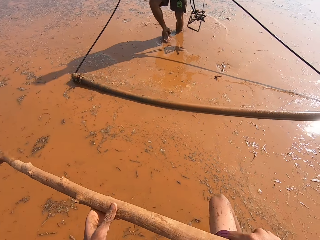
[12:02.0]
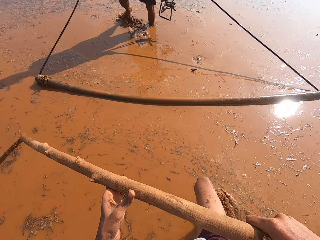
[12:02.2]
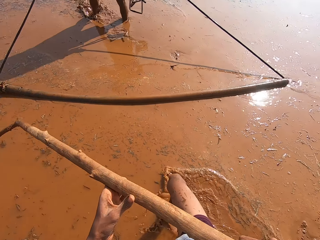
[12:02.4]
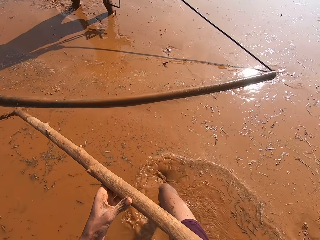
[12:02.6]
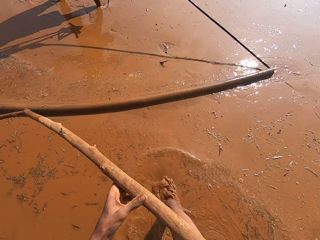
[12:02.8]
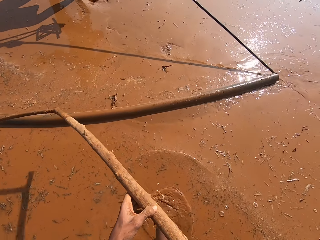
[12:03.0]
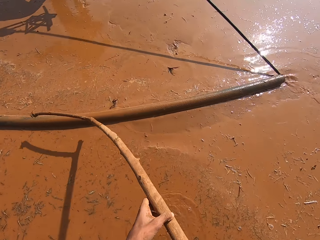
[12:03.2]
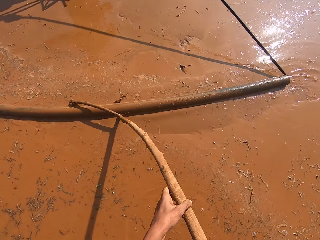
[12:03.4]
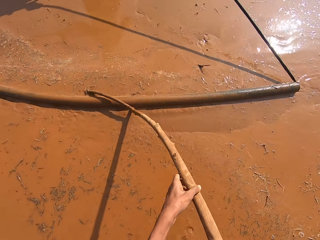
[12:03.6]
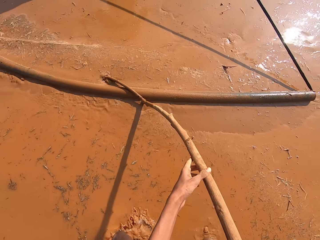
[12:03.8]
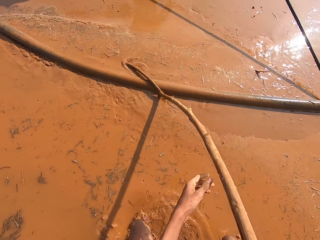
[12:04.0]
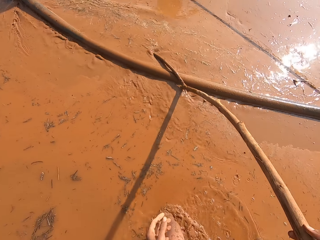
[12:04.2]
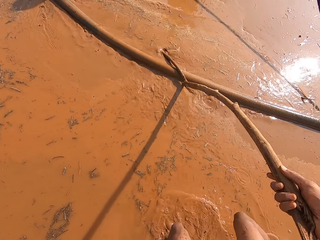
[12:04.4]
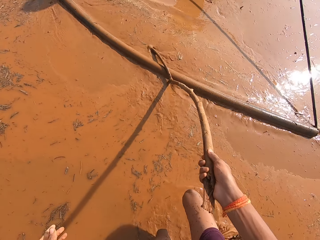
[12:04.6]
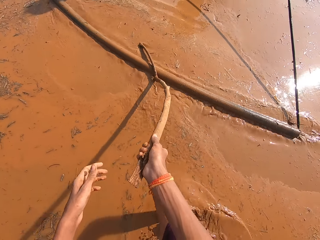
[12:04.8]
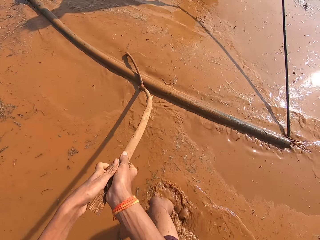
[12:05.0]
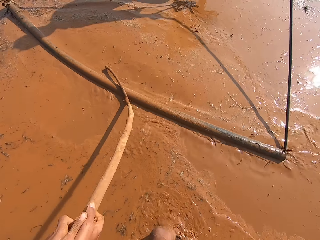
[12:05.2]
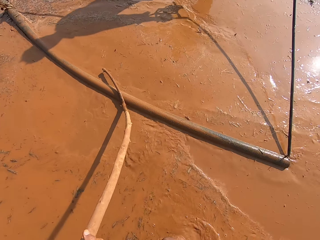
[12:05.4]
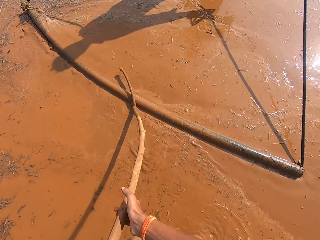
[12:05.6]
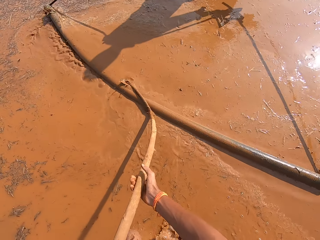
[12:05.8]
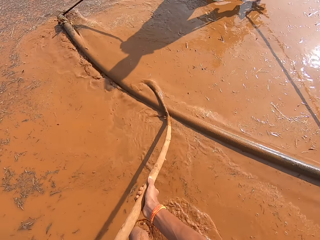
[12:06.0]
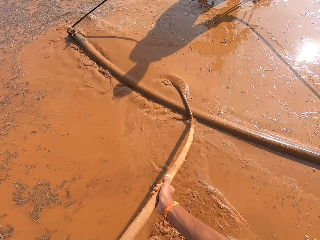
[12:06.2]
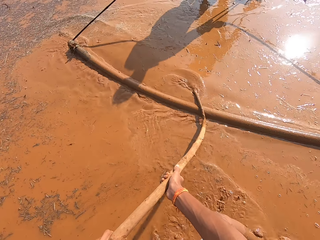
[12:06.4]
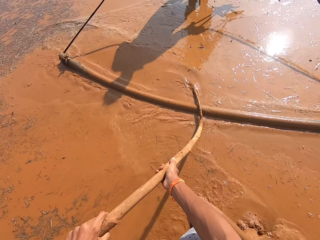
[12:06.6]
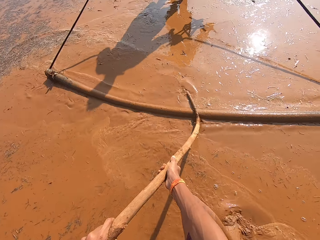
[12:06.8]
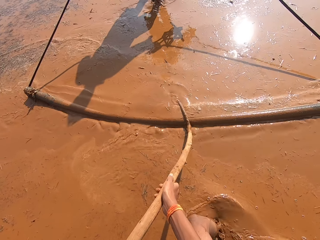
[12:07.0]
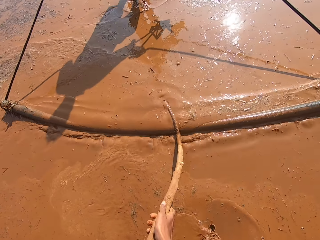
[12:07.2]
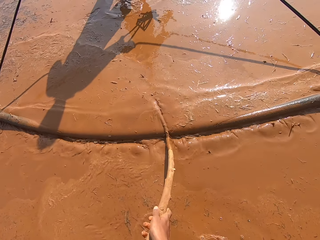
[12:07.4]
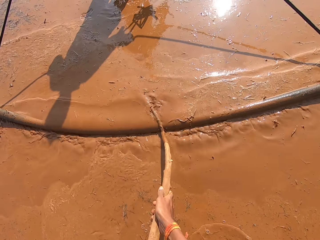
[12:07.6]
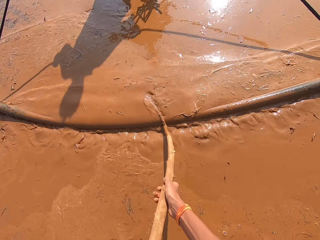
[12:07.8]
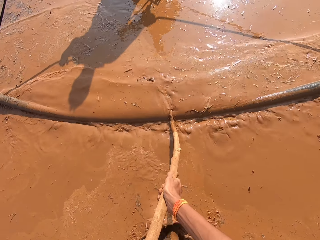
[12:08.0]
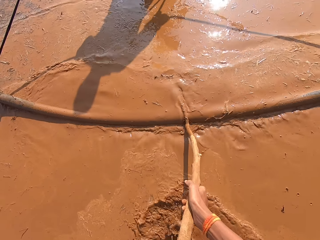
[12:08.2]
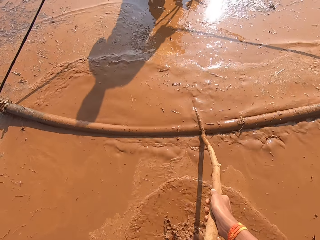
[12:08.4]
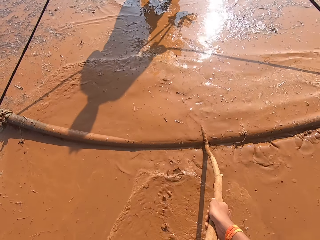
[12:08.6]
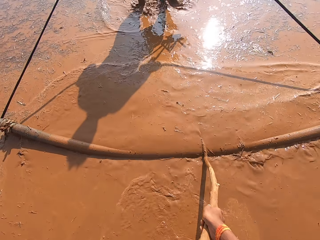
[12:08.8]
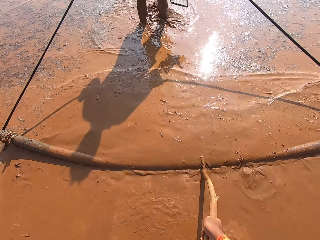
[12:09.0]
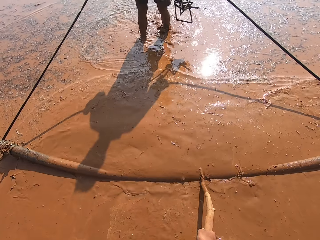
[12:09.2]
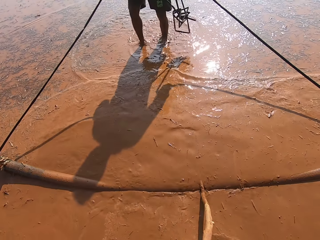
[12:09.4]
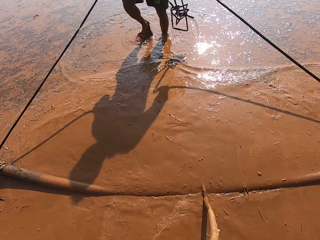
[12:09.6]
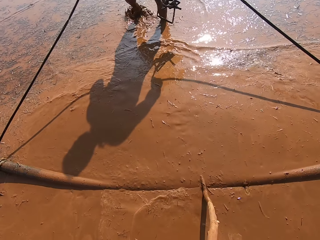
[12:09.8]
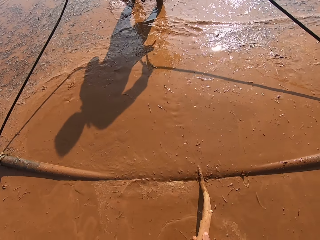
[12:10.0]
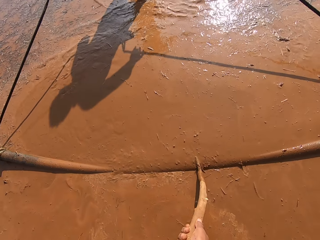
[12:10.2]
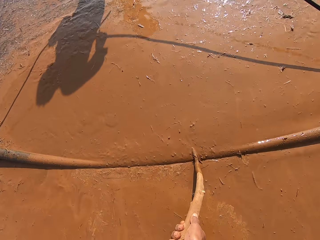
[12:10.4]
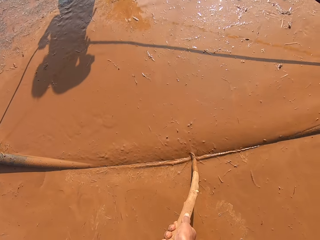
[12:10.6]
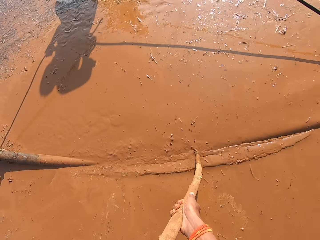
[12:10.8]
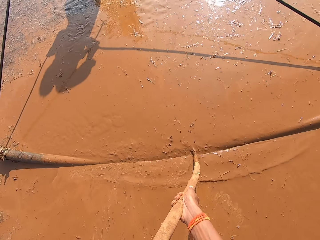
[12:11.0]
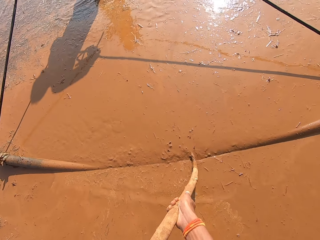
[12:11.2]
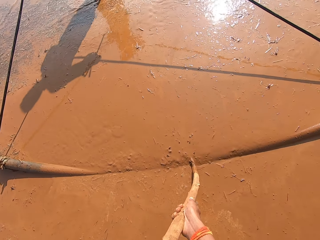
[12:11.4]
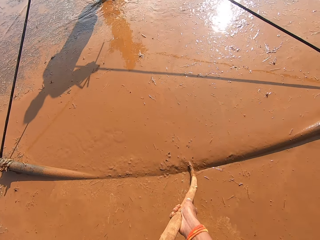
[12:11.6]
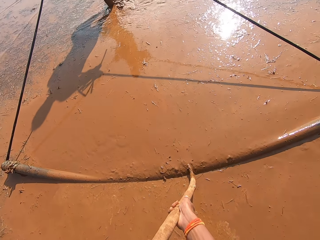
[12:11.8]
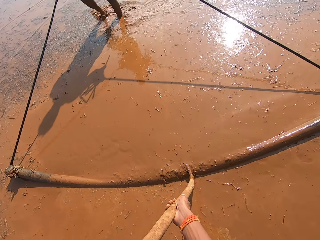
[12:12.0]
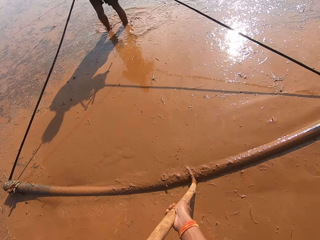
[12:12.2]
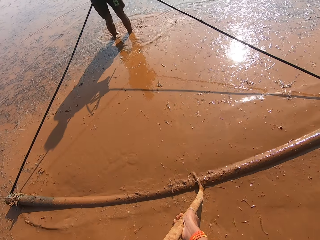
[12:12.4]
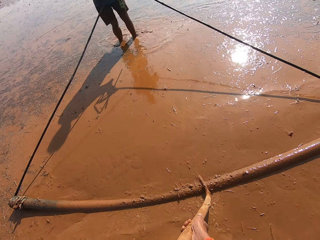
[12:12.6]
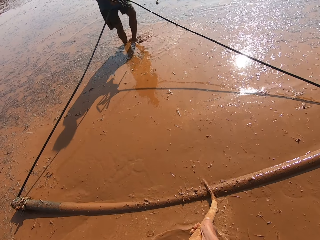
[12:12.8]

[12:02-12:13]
The camera wearer places the stick in his hands on the locally fabricated leveler. He pushes the locally fabricated leveler with the stick in his hands. The man pulls the locally fabricated leveler with his hands.

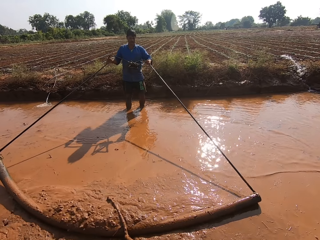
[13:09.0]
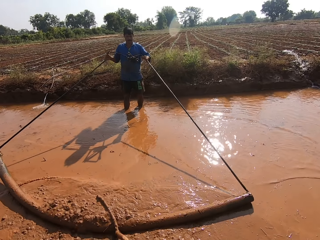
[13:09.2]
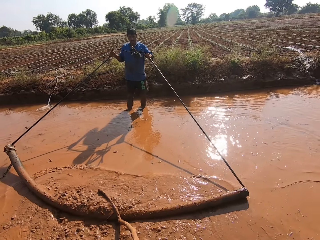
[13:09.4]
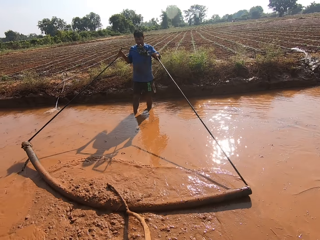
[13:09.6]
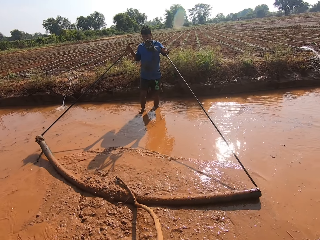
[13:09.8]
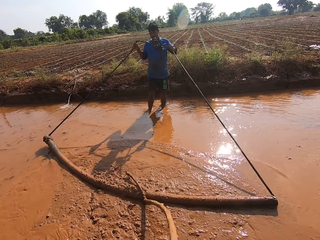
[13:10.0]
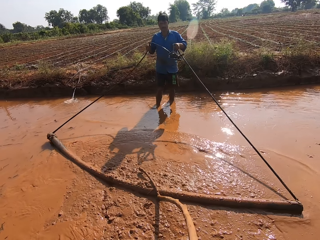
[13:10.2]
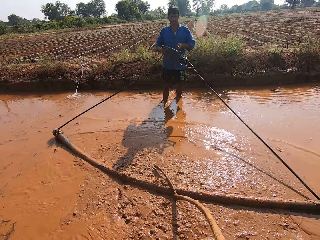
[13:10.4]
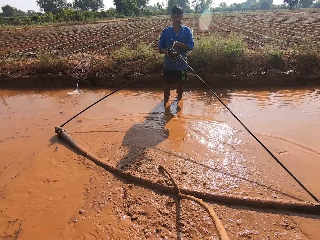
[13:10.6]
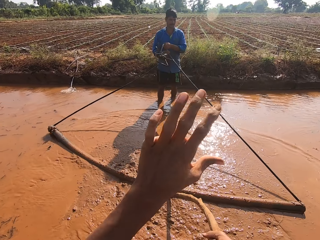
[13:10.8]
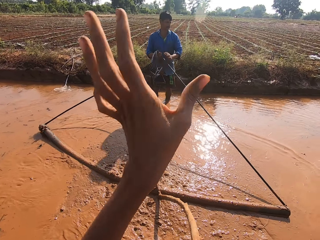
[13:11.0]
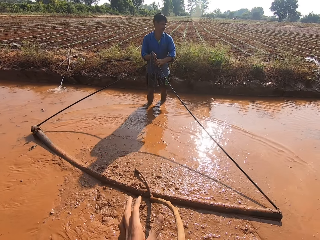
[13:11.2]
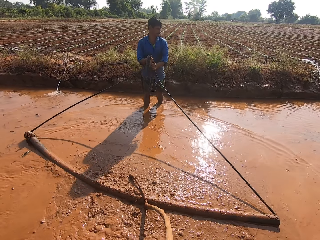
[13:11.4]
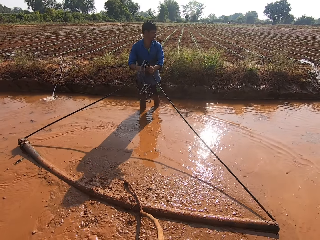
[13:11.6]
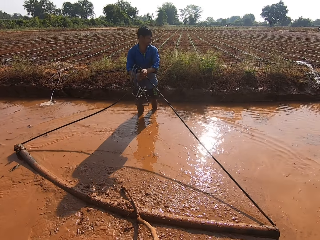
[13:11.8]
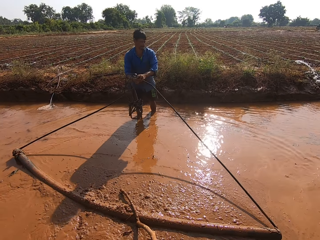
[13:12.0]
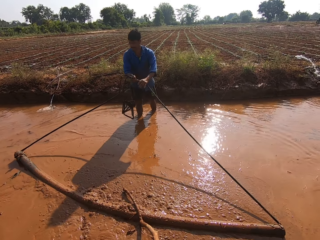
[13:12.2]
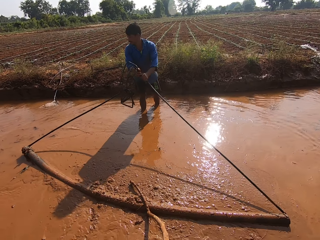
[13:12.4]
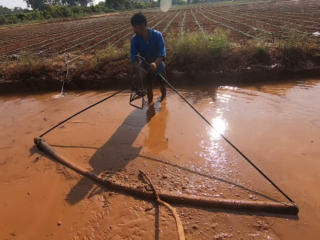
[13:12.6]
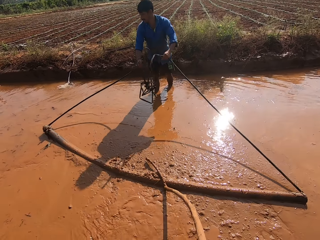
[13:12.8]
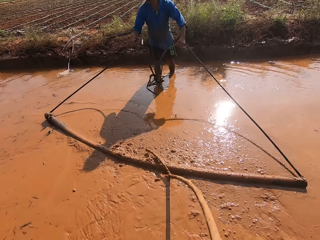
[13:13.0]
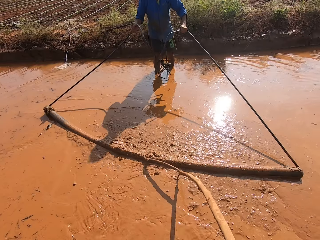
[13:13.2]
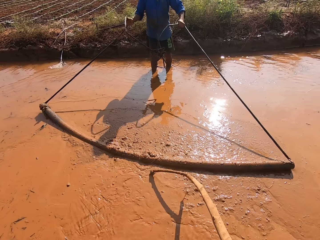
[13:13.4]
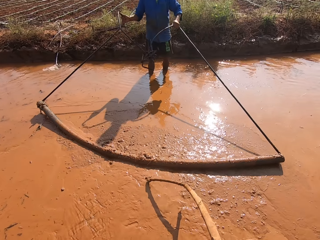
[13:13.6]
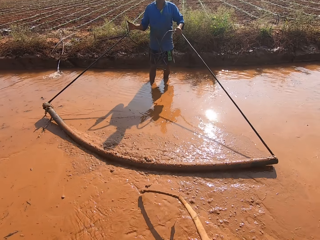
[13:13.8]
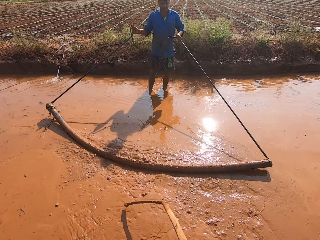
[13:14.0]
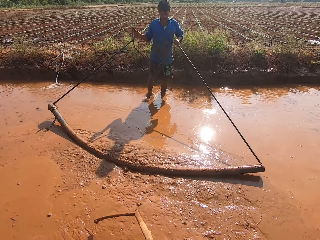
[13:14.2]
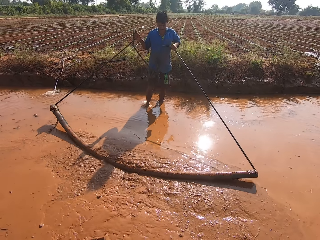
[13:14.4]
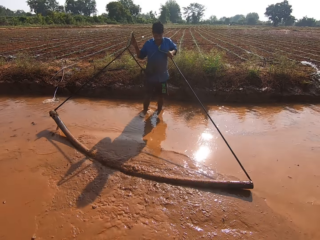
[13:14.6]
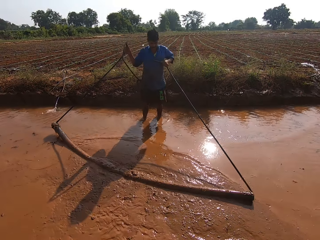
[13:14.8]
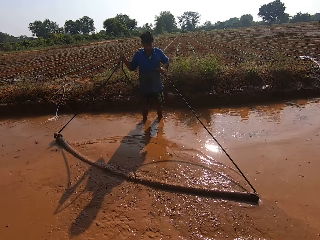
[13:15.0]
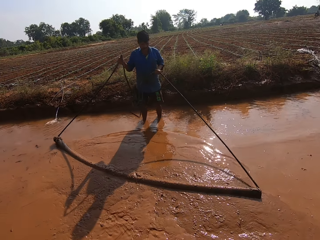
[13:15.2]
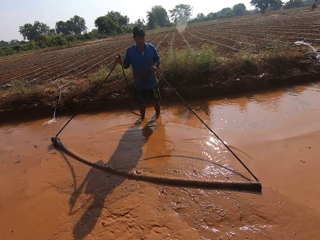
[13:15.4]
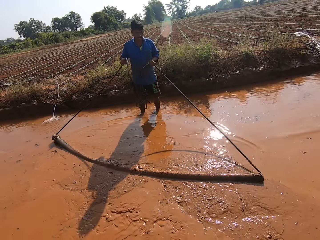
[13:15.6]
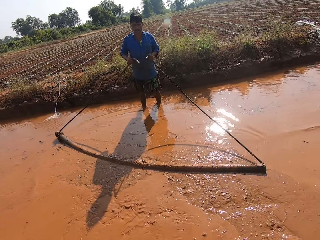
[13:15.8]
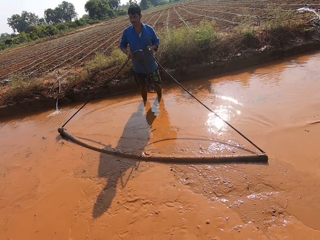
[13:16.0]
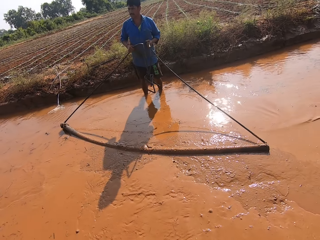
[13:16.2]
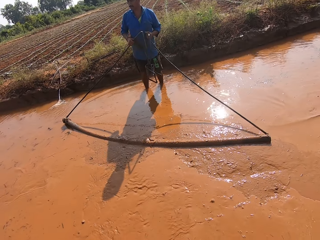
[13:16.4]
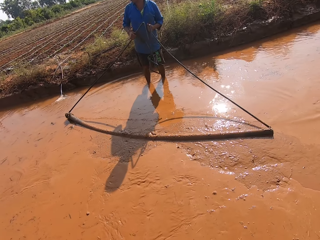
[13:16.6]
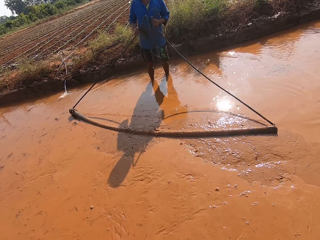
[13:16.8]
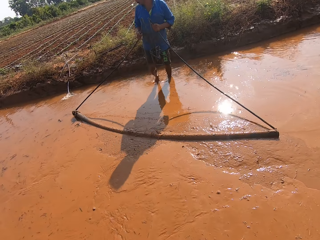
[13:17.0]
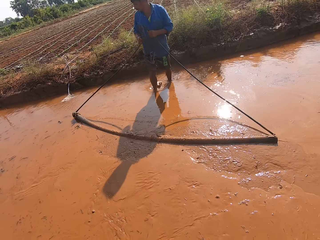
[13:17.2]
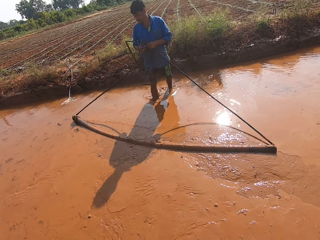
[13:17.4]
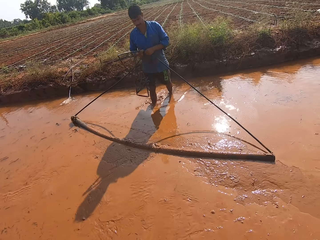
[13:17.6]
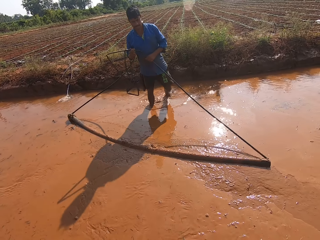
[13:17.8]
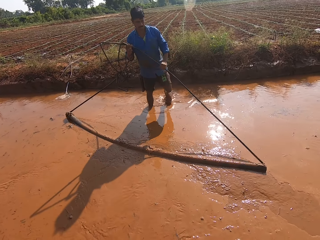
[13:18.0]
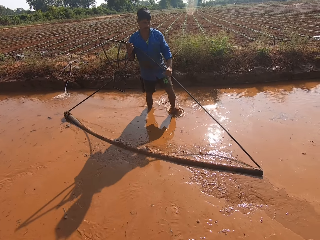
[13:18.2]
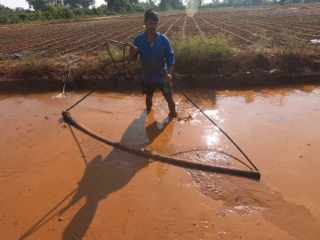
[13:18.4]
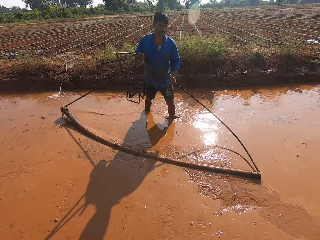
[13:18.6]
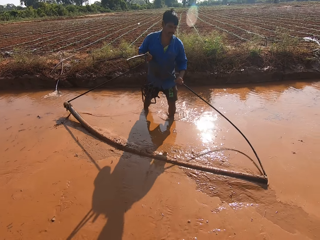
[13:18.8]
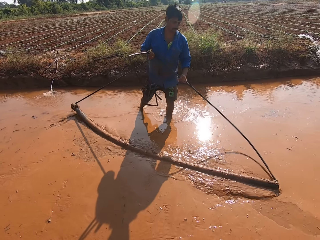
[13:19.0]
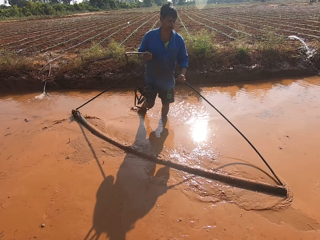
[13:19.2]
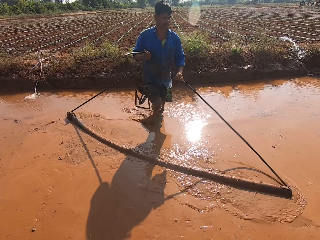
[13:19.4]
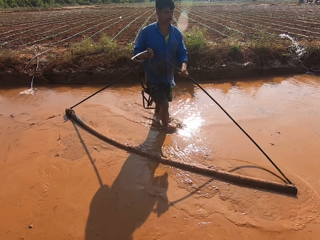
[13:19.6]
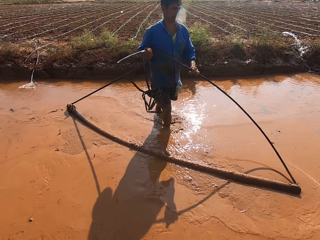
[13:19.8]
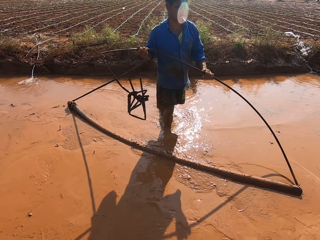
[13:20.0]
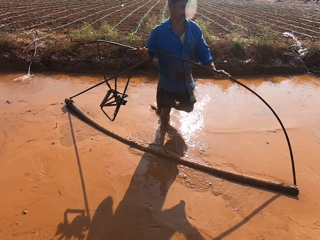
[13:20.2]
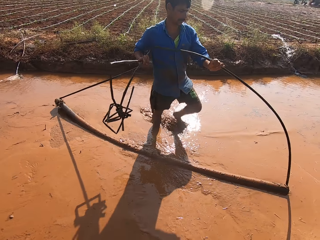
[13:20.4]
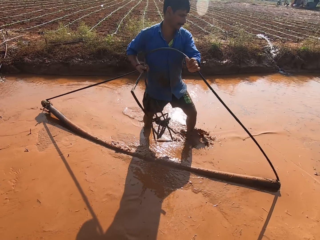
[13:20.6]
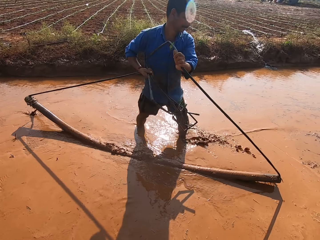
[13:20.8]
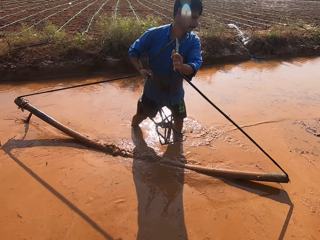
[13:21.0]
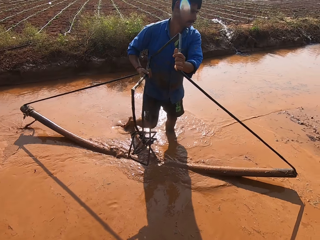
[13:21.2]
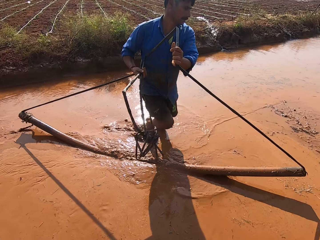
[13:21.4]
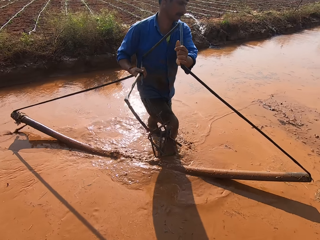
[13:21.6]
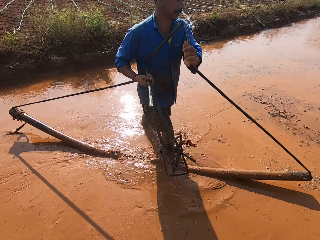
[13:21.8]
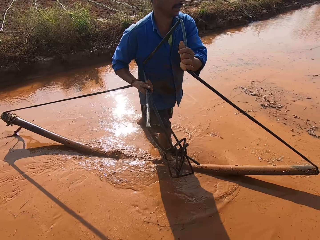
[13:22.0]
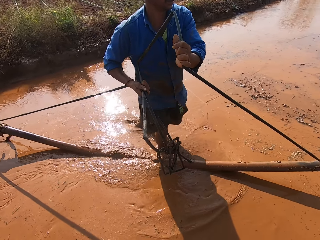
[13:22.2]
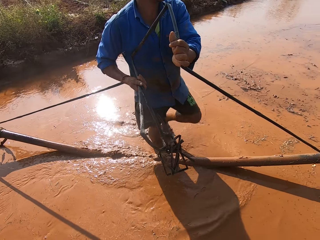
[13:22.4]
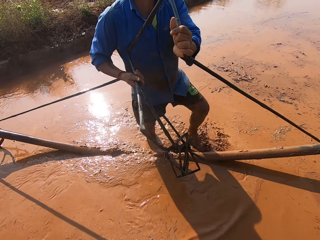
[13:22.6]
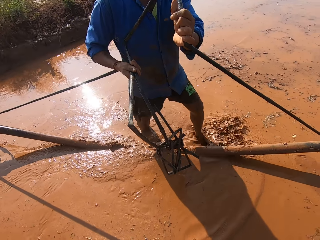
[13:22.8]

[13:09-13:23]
The man folds the rope of the locally fabricated leveler with both hands. The camera wearer waves his left hand. The man pulls the locally fabricated leveler with his hands. The man walks on the water and moves the locally fabricated leveler in the muddy water with both hands.
